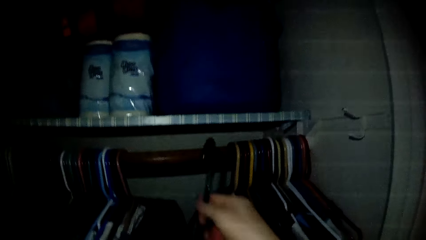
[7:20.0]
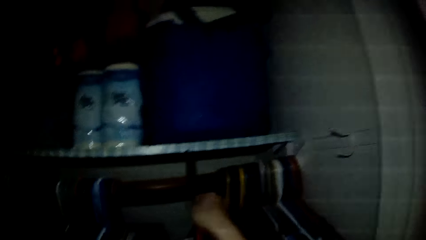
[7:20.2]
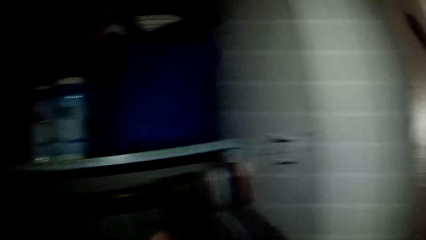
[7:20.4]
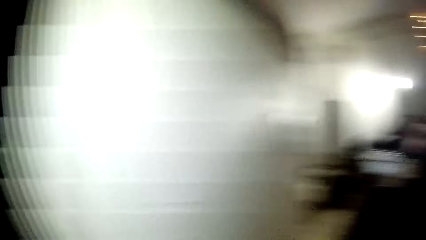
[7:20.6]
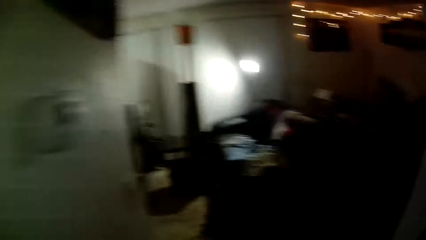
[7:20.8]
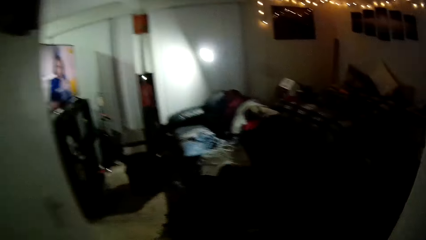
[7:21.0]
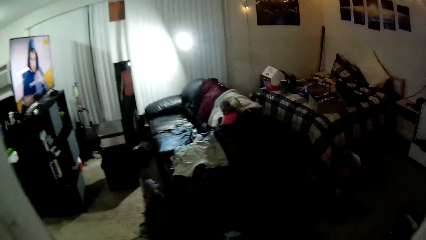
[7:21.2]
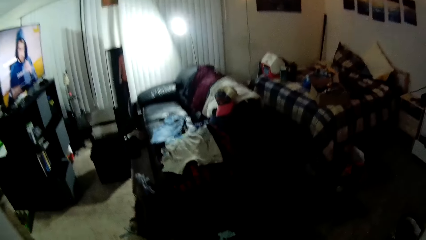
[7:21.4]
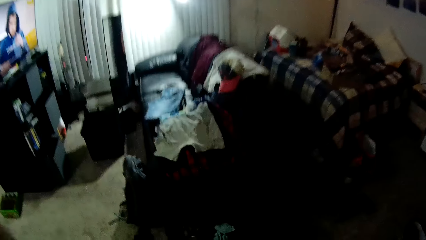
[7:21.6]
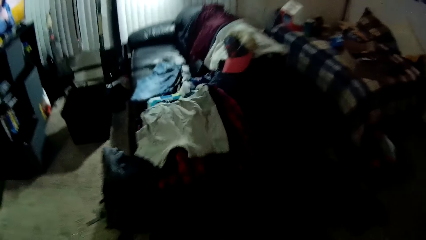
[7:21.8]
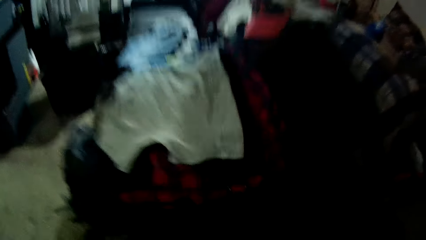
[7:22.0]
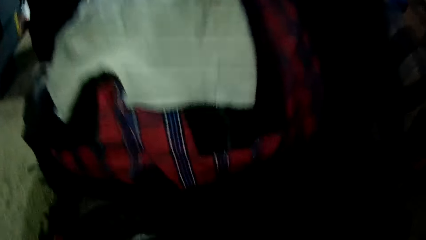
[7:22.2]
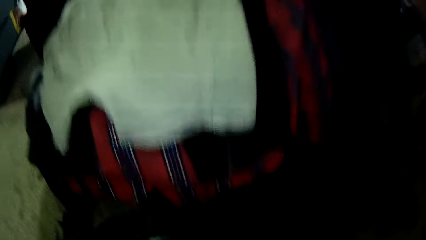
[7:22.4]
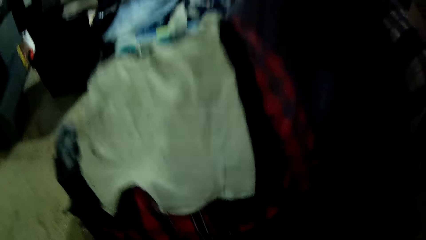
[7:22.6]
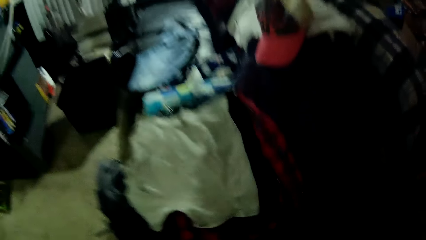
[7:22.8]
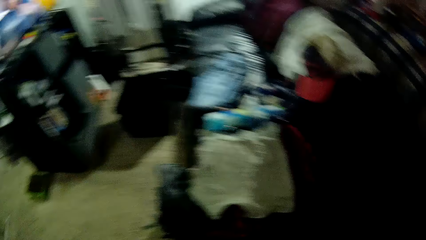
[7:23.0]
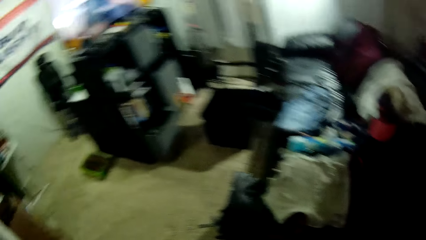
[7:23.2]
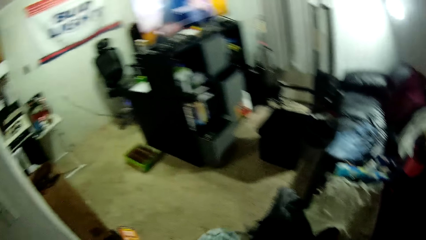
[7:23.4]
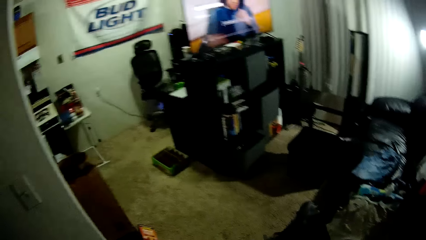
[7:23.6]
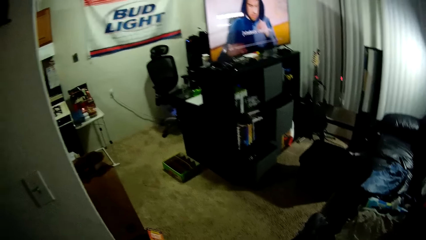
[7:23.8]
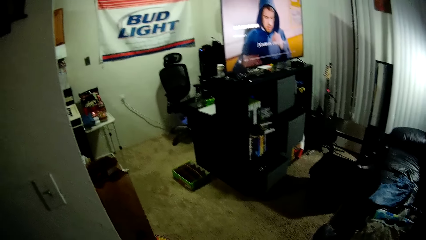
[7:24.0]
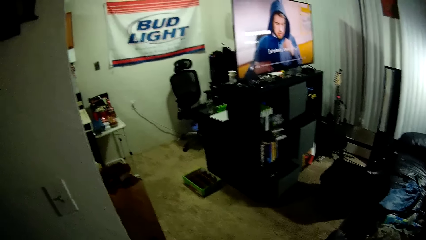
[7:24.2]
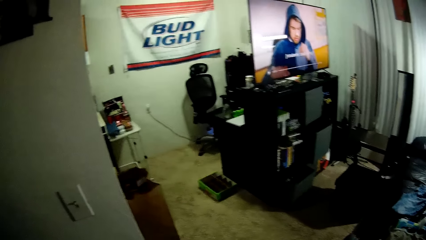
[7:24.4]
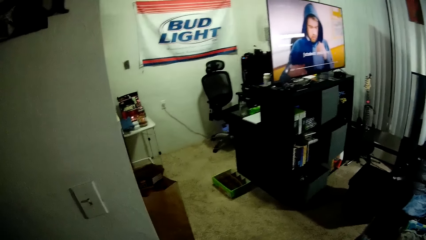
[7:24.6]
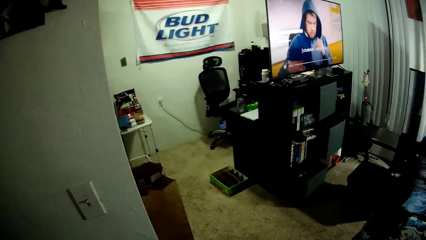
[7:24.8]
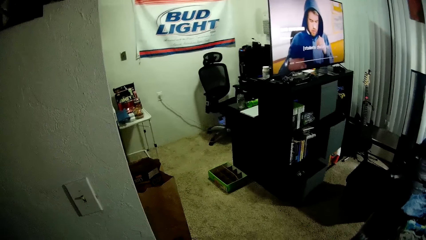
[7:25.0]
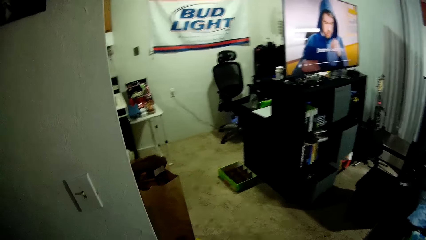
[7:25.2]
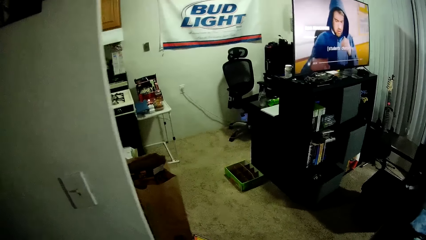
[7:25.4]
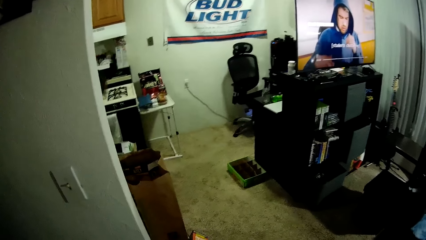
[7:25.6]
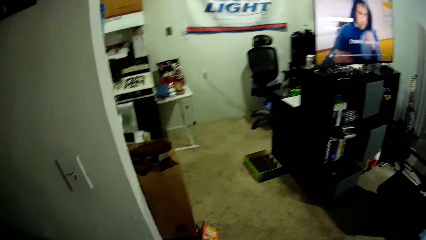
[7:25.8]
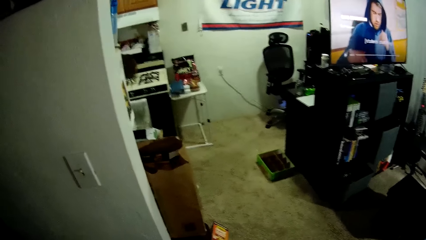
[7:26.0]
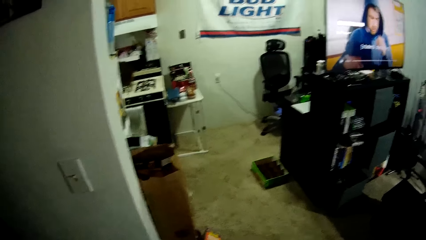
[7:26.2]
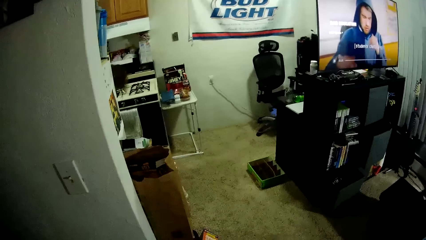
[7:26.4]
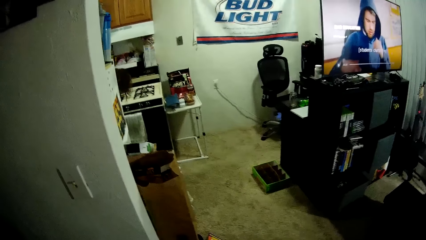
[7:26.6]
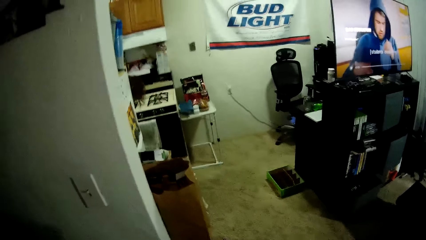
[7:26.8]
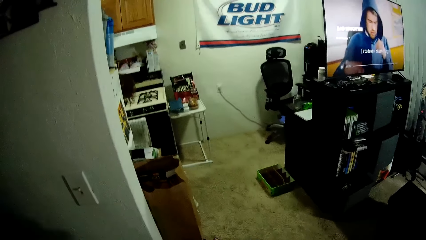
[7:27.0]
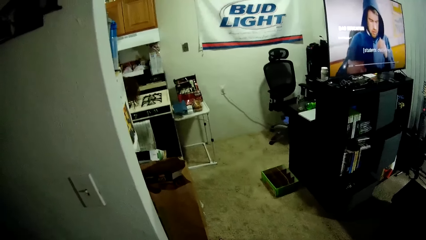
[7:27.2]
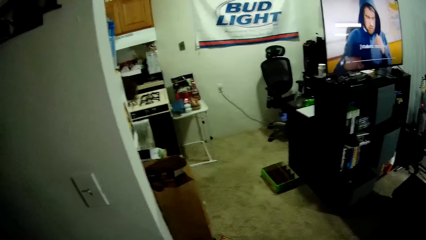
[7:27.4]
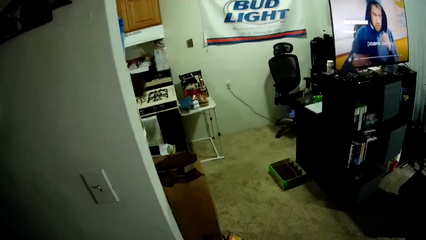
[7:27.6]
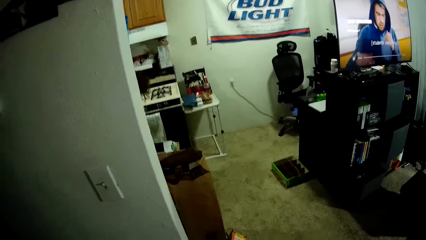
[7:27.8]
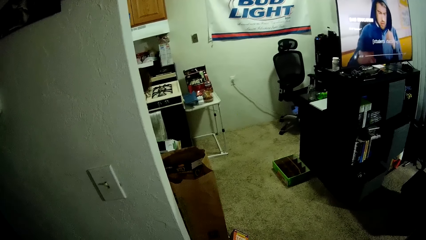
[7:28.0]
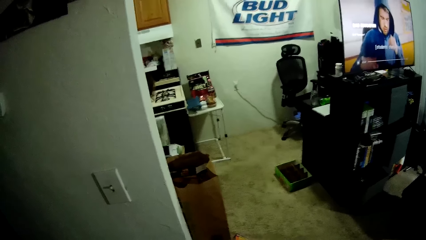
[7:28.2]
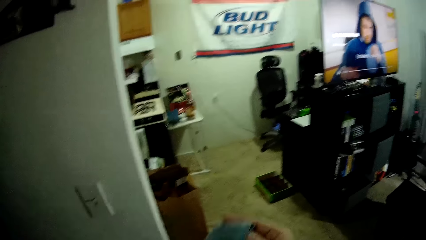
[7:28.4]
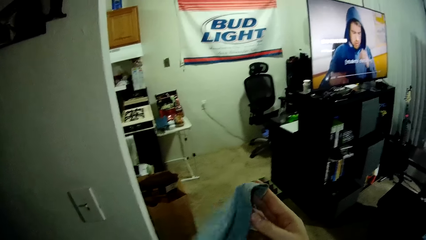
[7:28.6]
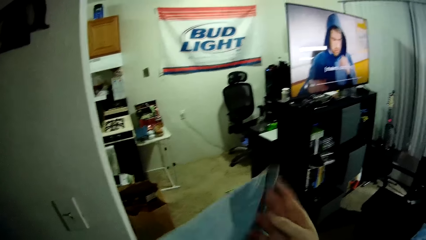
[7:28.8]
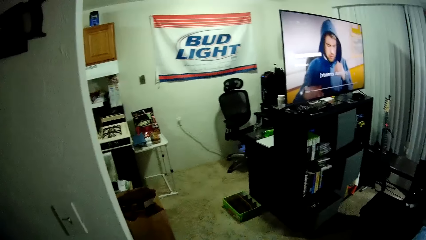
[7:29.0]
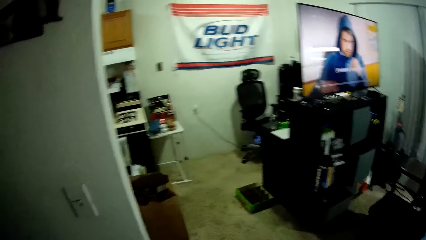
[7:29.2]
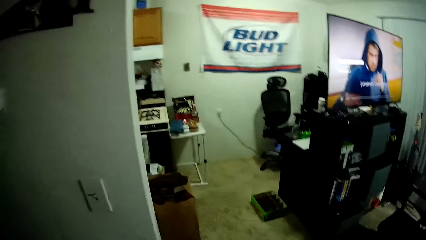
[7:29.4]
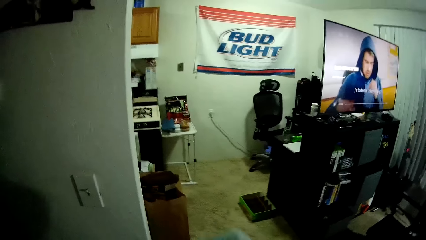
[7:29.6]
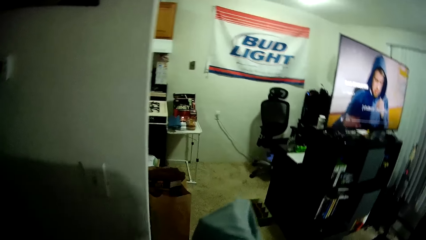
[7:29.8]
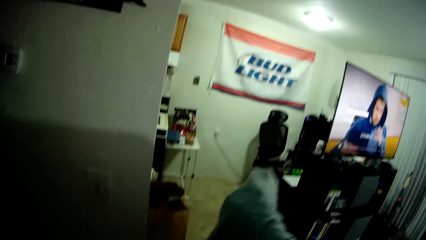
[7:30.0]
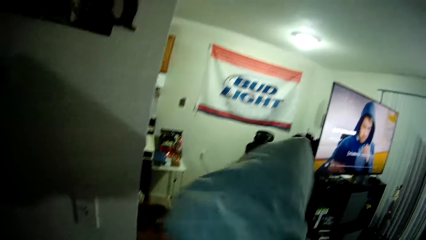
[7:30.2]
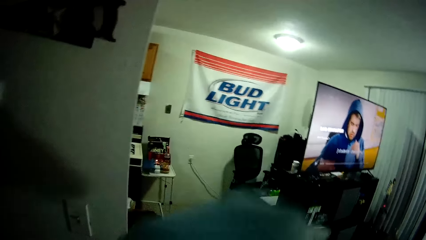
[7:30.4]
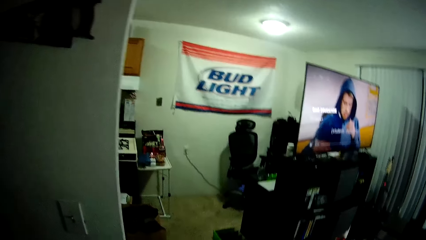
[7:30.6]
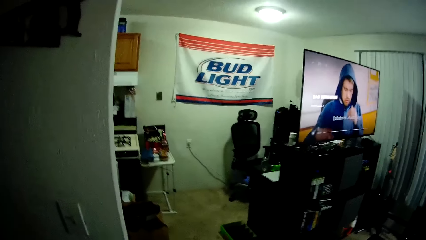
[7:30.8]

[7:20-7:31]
The camera wearer hangs the other cloth in the wardrobe. He walks in a room. He picks a cloth in a basket. He folds the cloth. He adjusts another cloth with his hands.

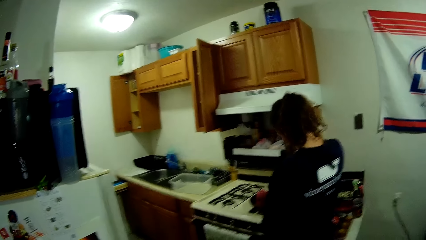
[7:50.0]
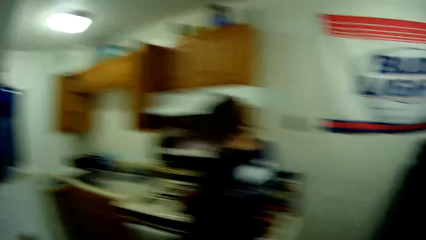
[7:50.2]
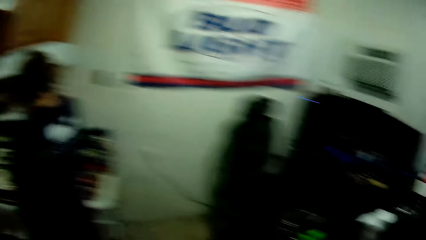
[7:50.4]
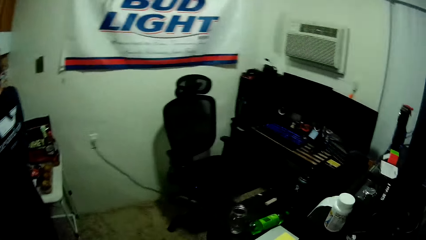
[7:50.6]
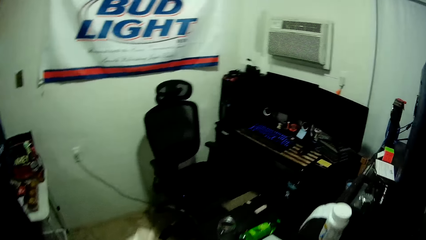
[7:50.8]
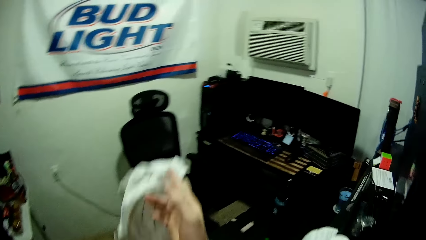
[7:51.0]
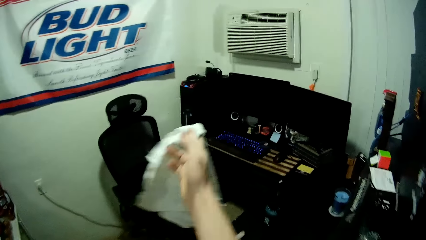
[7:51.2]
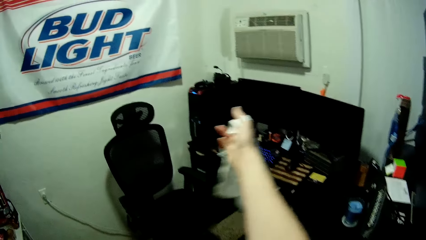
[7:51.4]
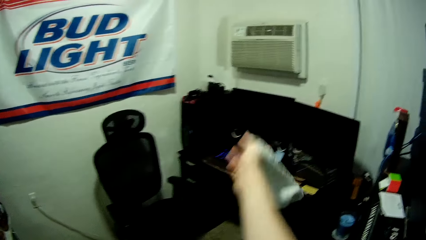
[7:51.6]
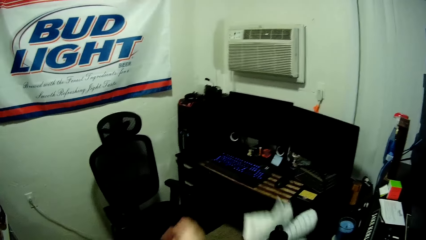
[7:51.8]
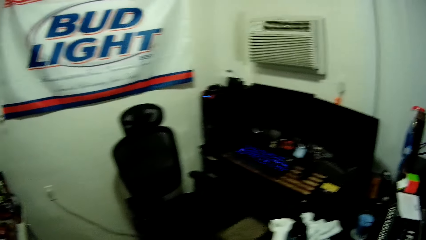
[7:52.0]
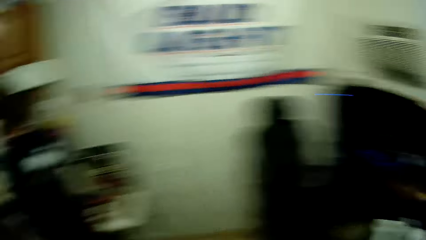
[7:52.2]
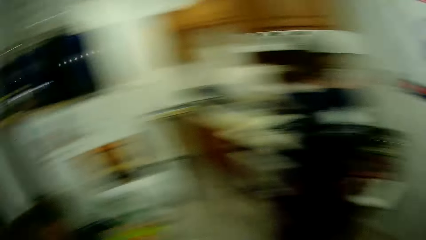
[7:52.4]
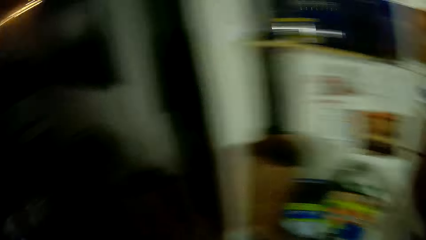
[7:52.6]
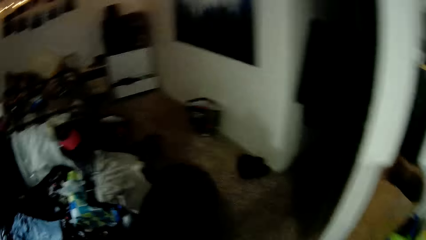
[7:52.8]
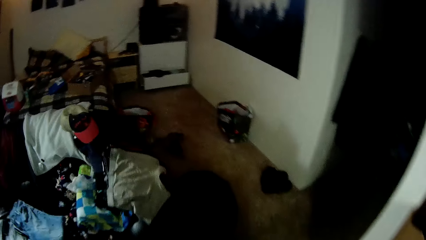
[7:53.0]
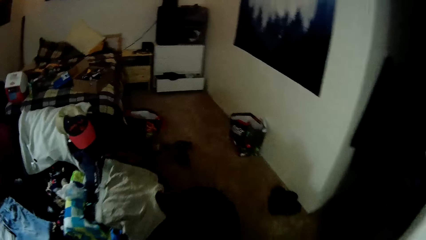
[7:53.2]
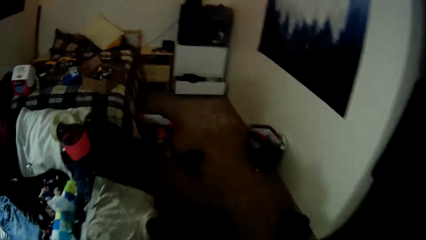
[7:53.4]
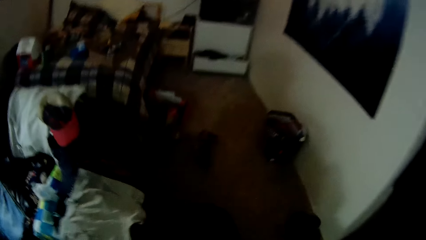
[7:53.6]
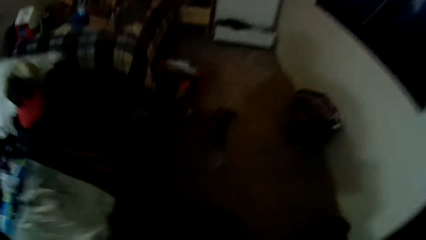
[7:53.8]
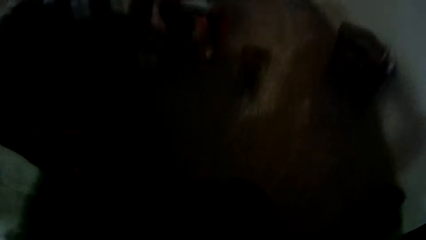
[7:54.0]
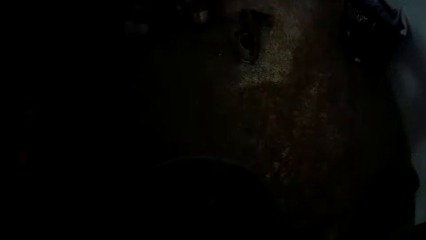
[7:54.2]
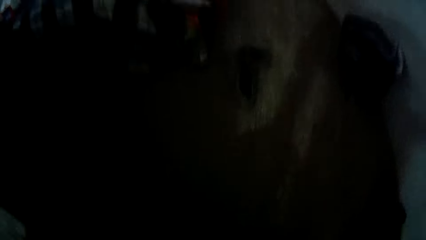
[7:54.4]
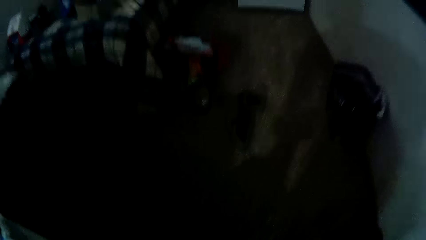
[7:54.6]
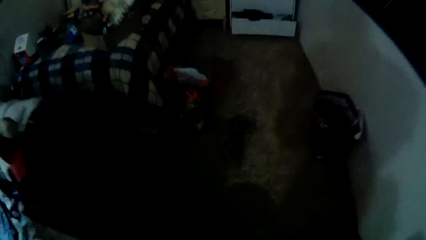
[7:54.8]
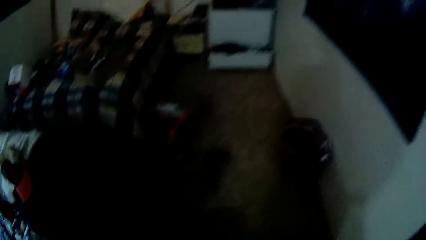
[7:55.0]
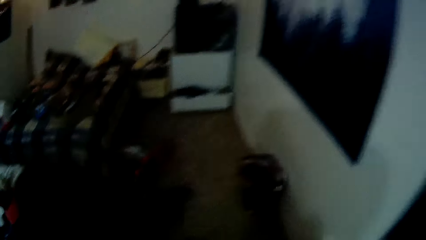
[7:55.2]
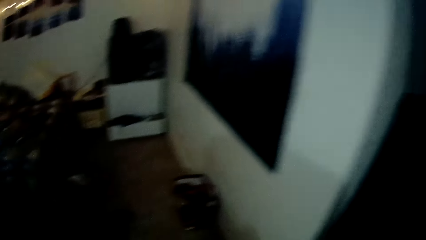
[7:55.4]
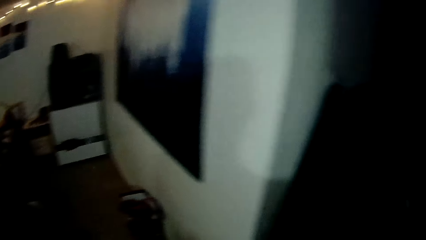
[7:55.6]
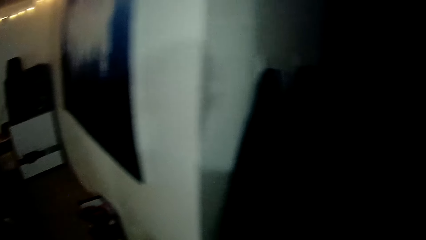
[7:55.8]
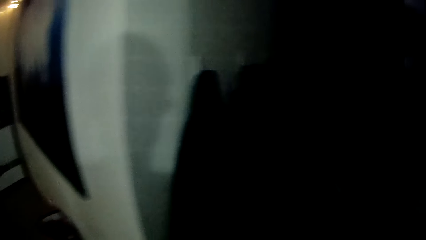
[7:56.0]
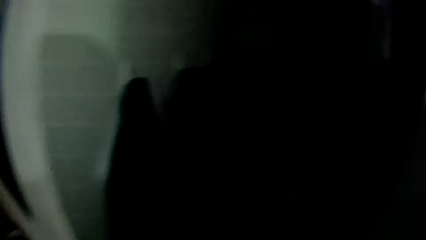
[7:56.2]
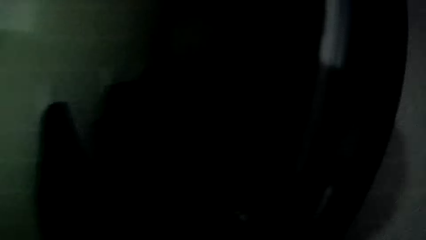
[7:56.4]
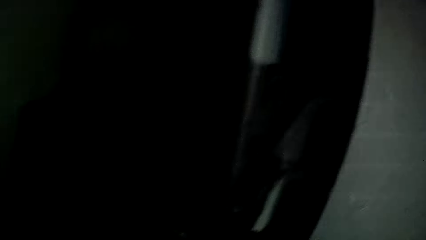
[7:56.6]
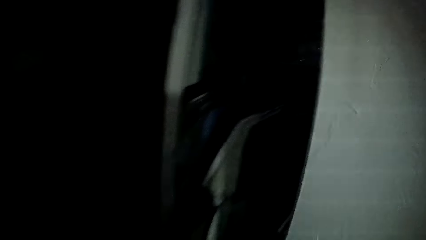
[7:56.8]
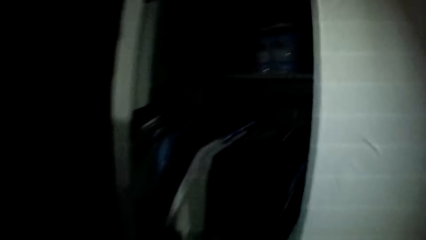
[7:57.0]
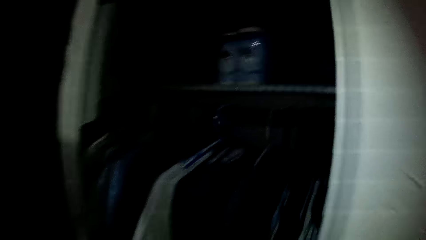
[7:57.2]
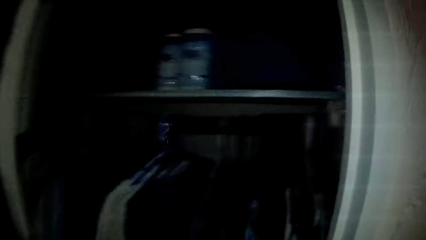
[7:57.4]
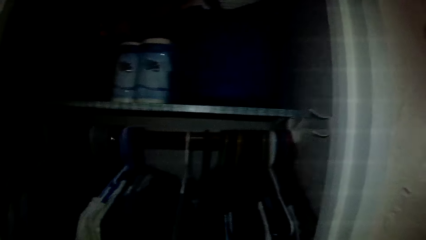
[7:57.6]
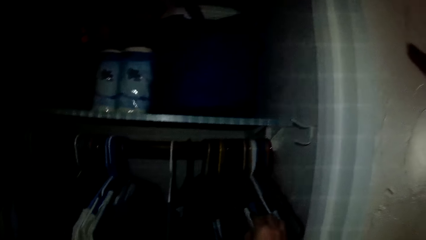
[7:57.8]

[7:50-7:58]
The camera wearer drops another cloth on a table. They pick a cloth in a basket. They walk in a room.
